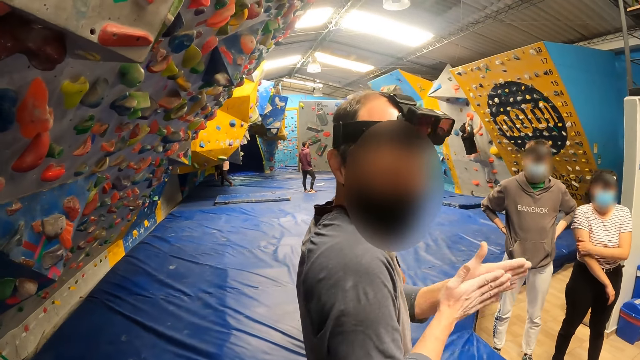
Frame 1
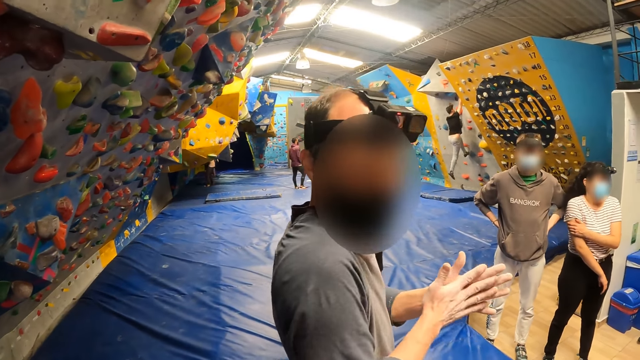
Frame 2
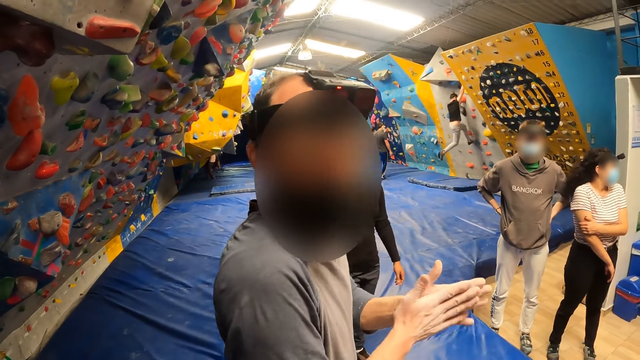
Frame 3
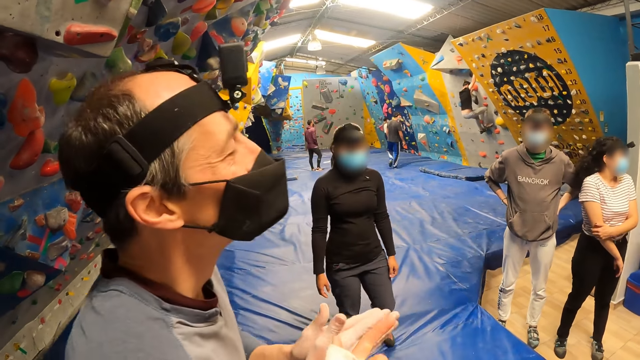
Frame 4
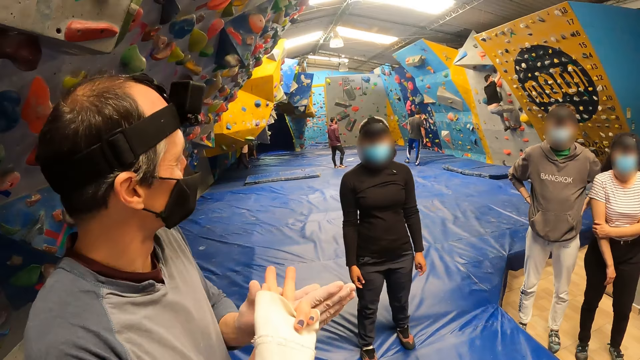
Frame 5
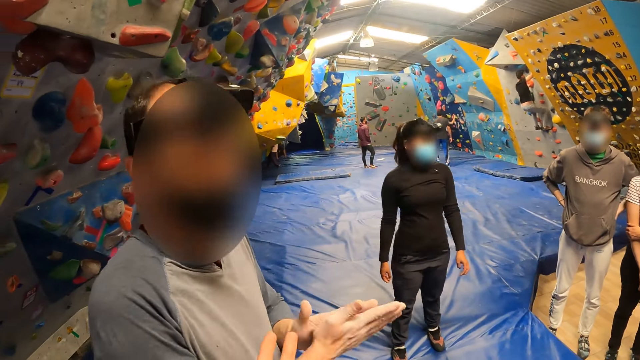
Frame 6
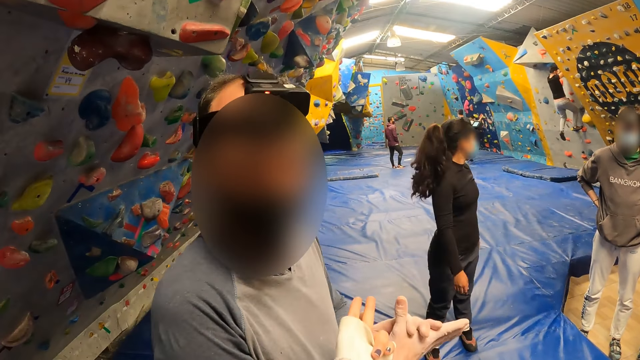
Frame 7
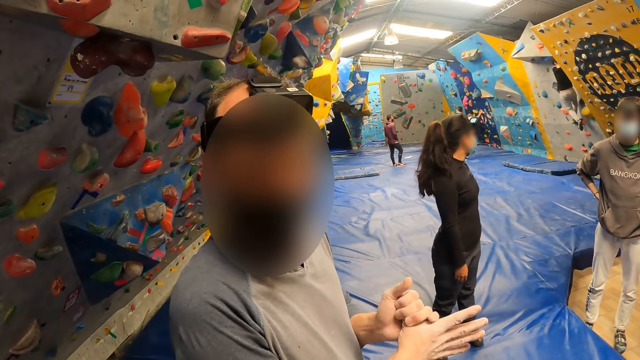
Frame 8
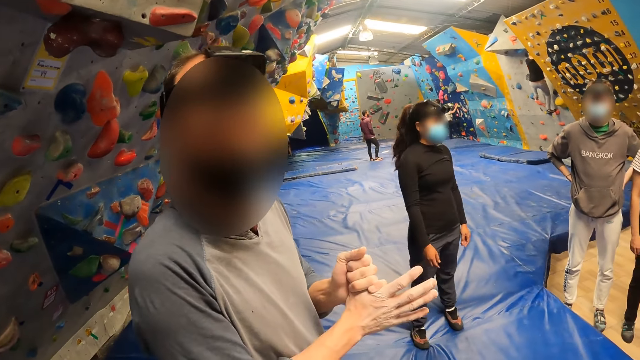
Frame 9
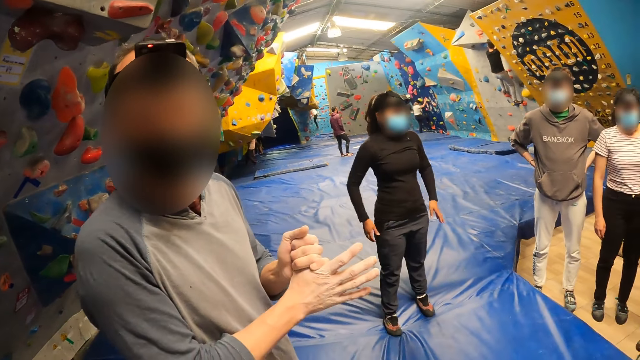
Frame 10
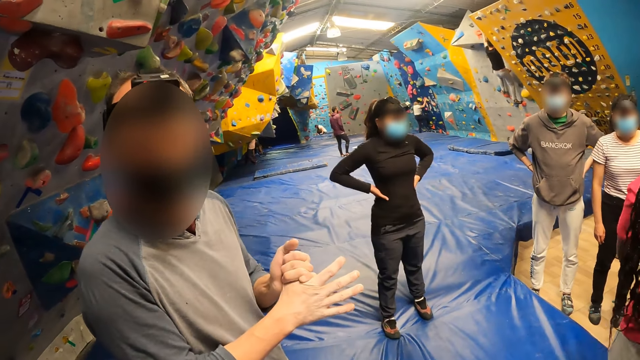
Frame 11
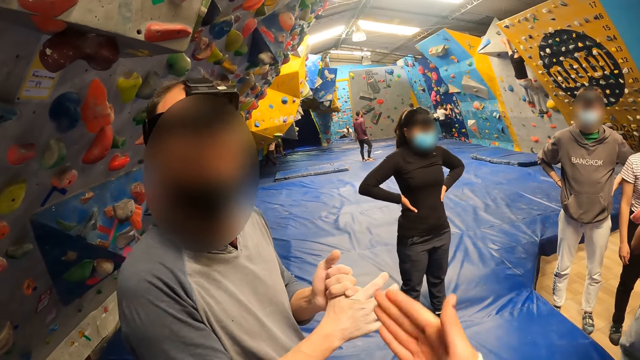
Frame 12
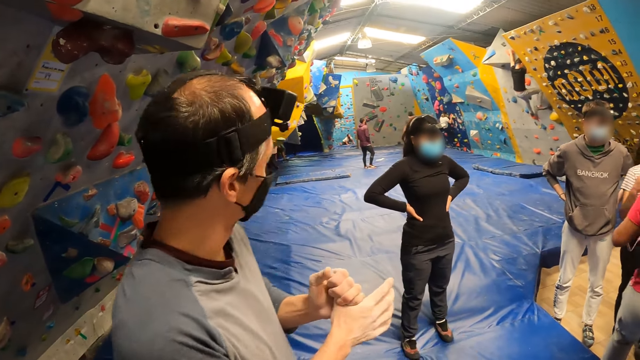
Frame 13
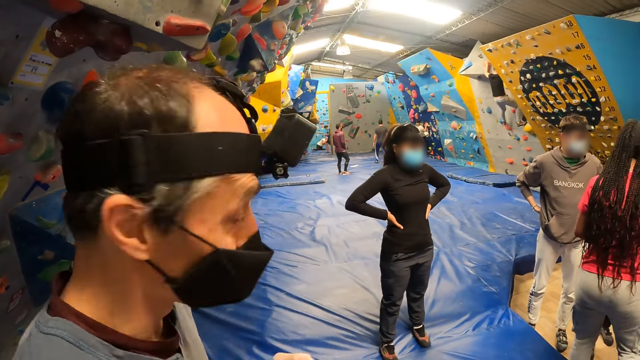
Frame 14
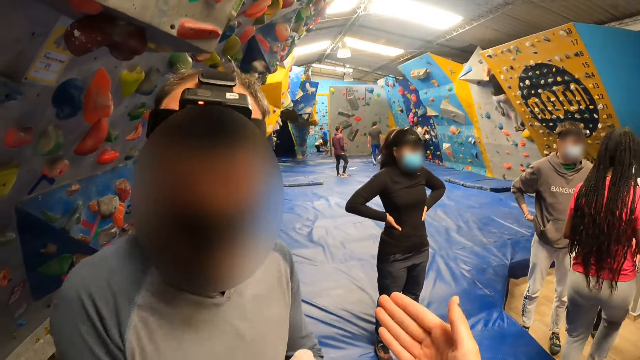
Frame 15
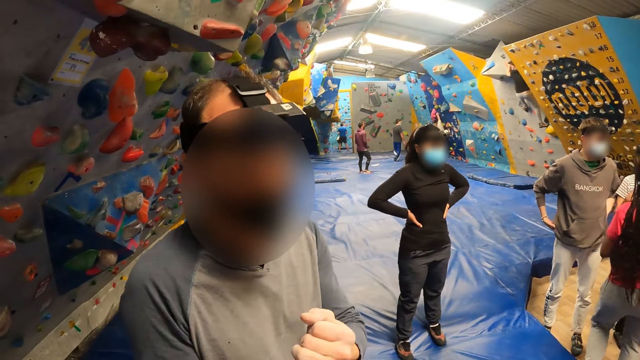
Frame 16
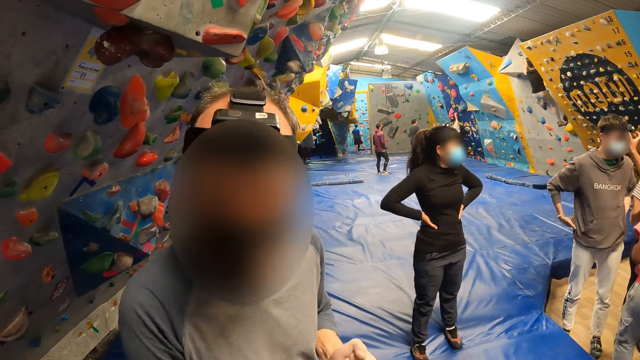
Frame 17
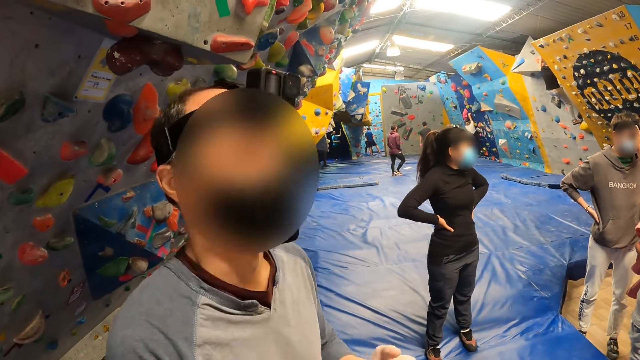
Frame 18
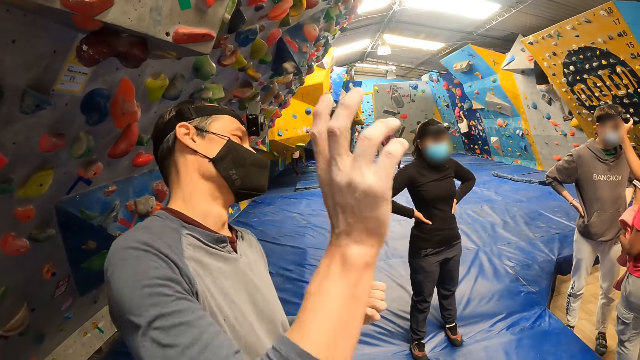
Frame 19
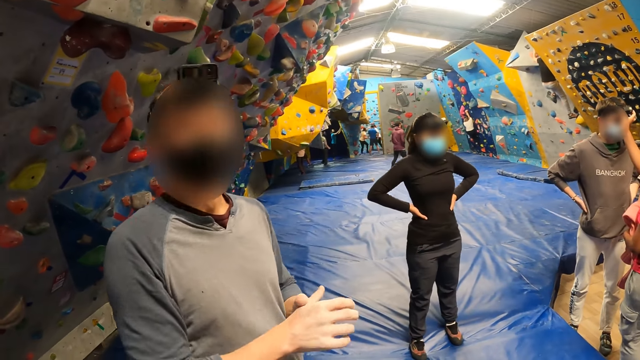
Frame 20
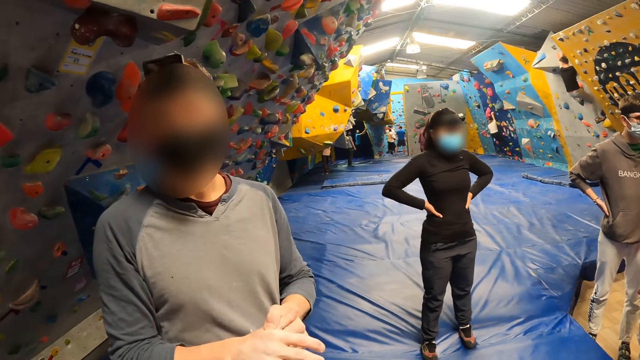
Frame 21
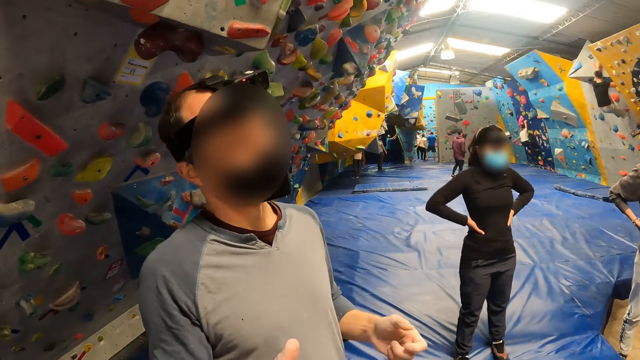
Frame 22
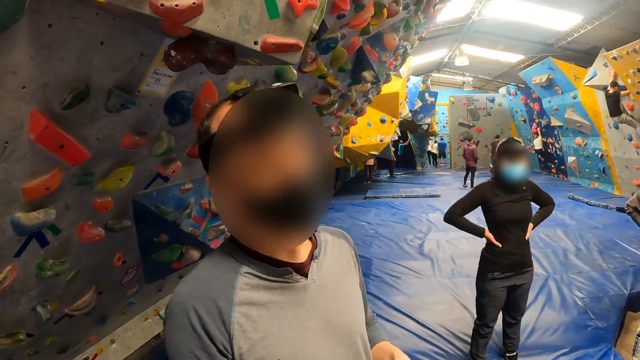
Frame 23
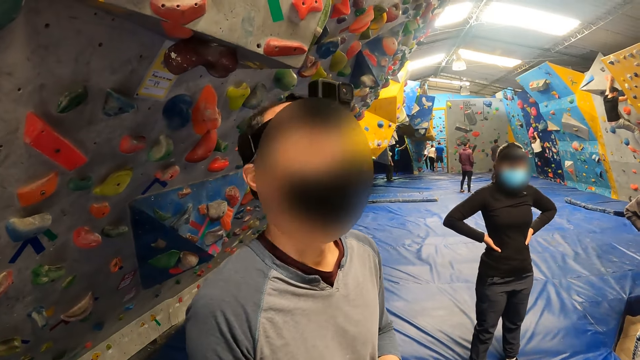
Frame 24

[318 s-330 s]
A man rubs his hands and moves backwards. The man rubs his hands. The camera wearer points his fingers. He drops his hands. He raises his hand. He drops his hand. The man holds his thumb. The camera wearer stretches his hand and drops down his hand. He stretches his hand and drops down his hand. The man raises his hand and drops his hand. The man raises his hand and drops his hand.

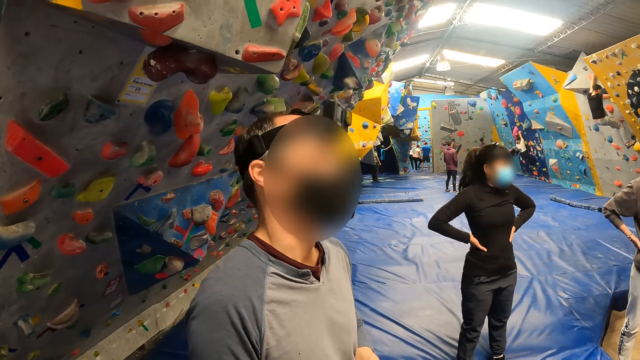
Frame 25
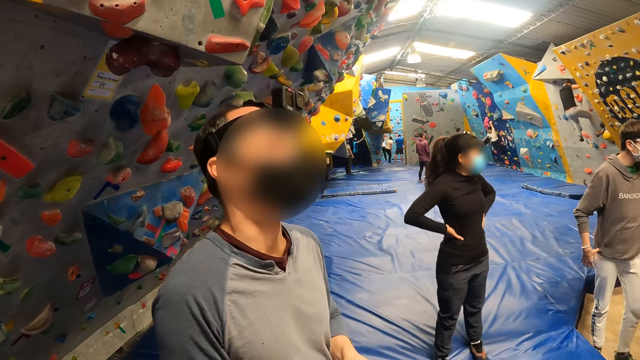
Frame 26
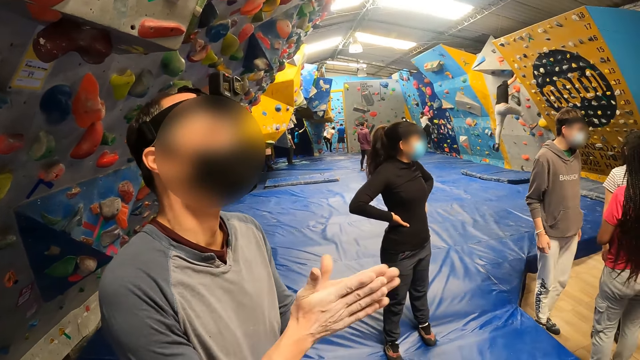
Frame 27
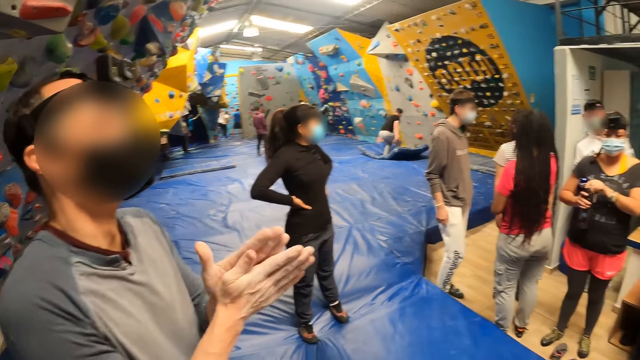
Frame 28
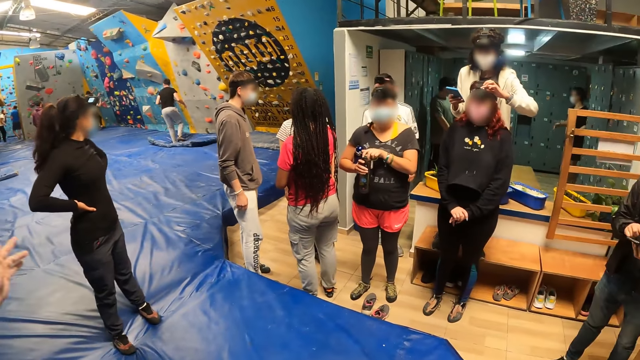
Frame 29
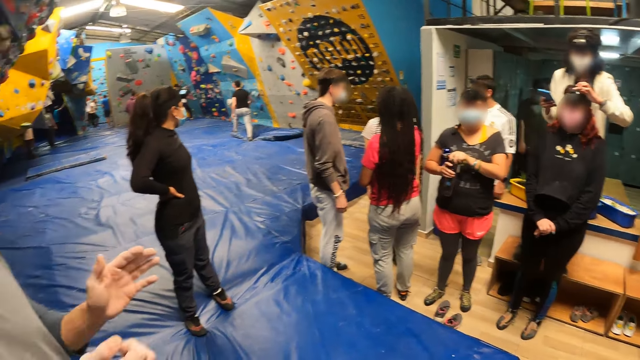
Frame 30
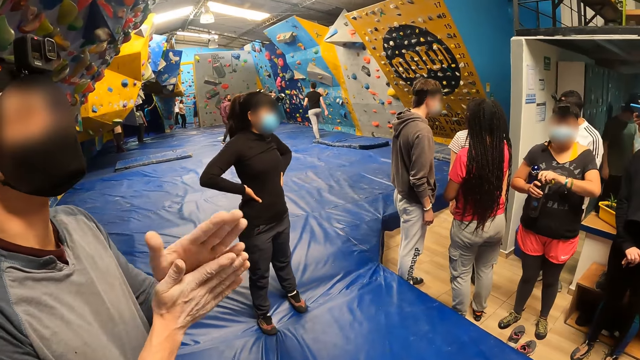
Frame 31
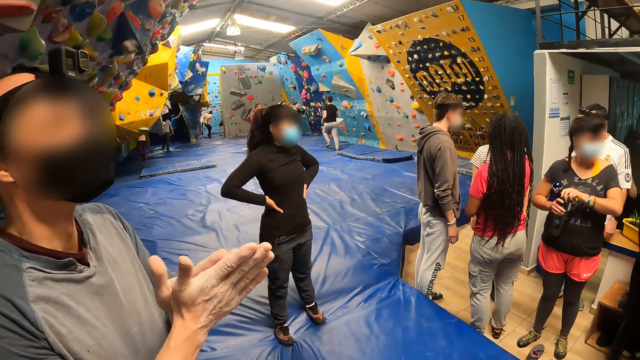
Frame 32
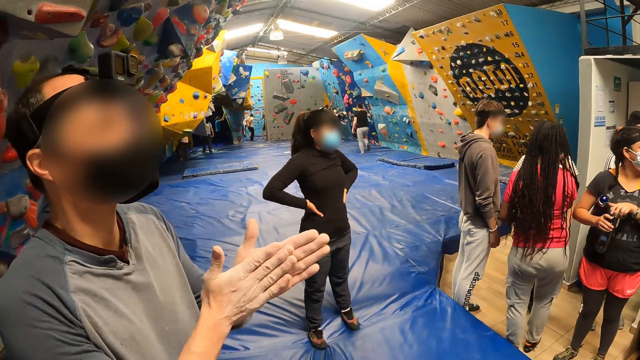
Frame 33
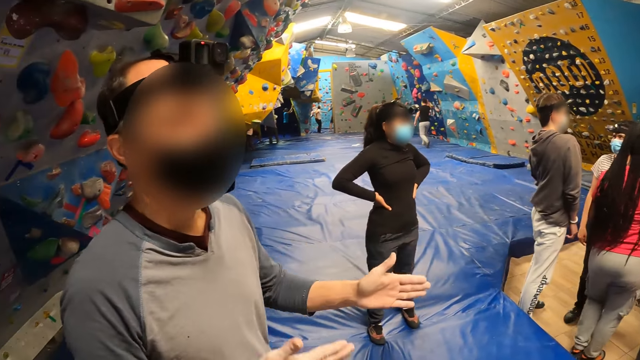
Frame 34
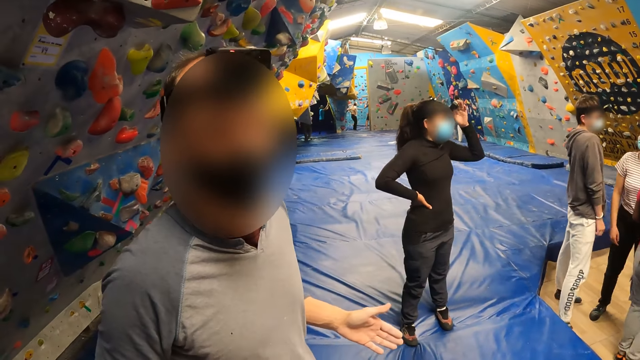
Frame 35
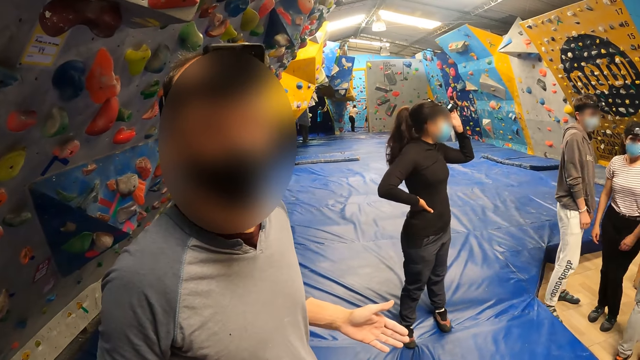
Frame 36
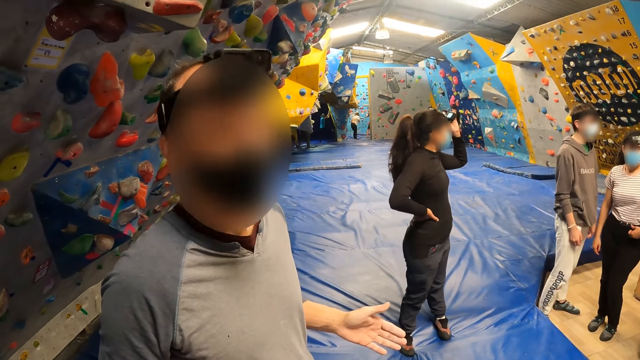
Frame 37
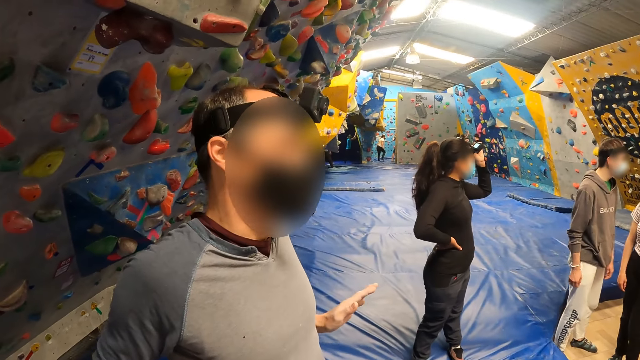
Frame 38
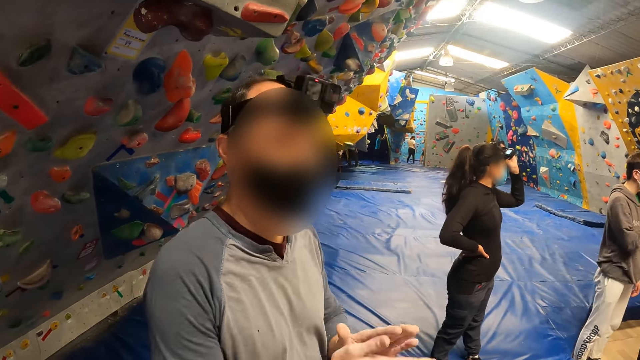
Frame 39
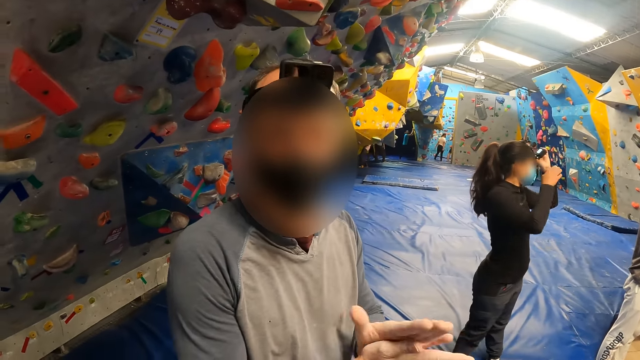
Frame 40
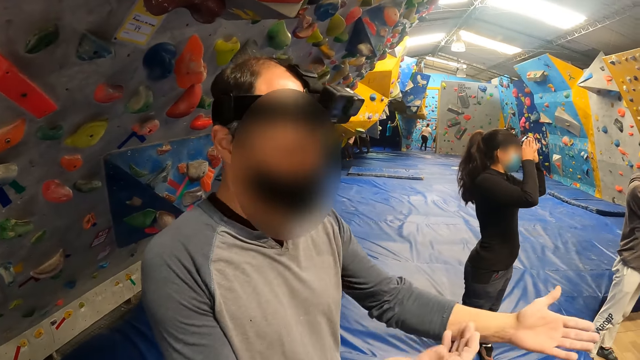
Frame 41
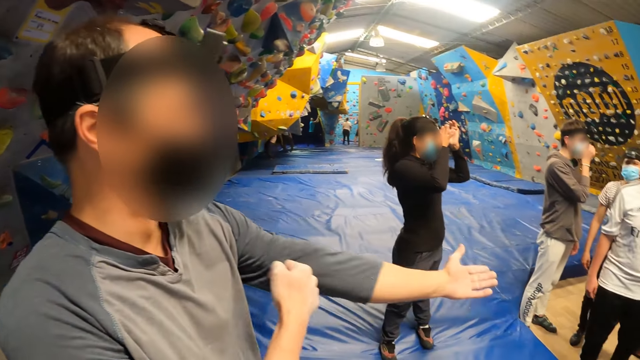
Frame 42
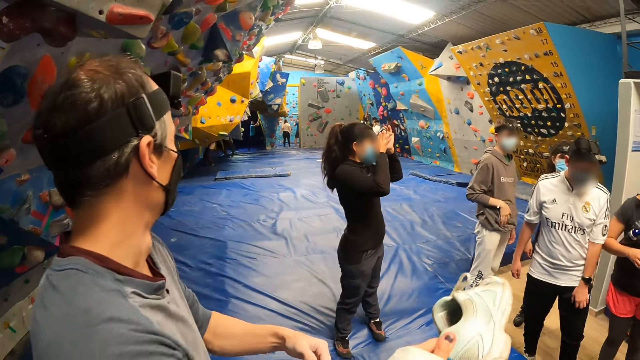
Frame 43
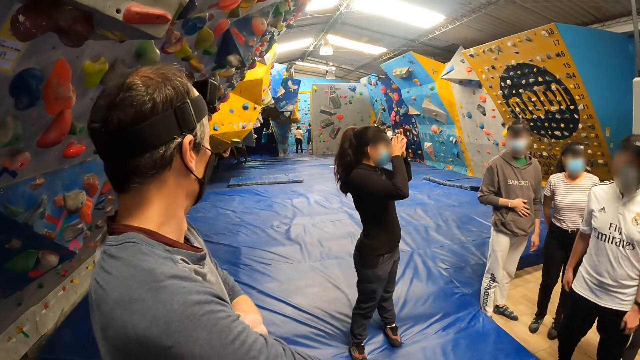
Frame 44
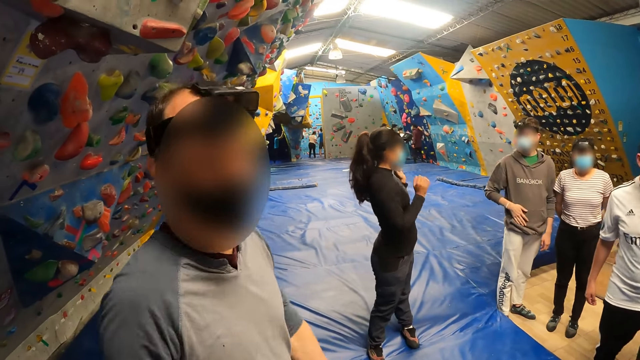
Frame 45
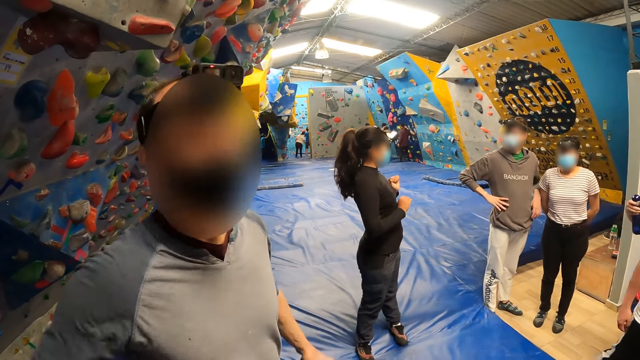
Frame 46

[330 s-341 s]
A man rubs his hands. The camera wearer looks around. The man rubs his hand. The man stops rubbing his hands, puts his hand back, rubs his hands, unfolds his shirt and shakes his hands.
